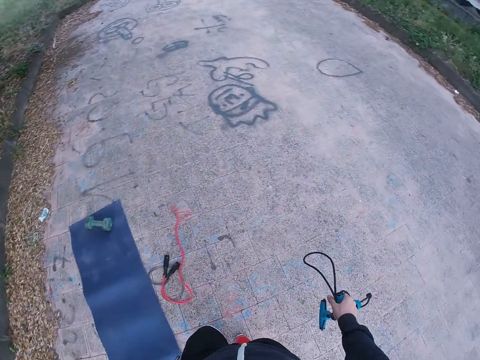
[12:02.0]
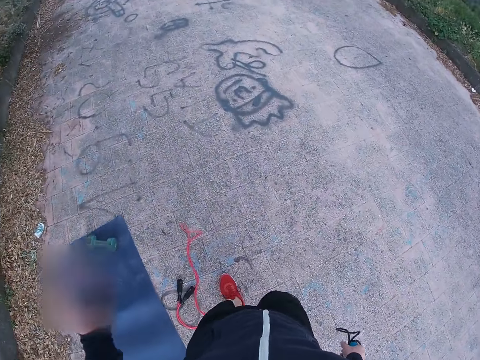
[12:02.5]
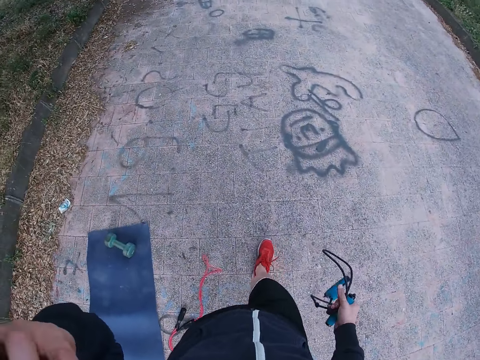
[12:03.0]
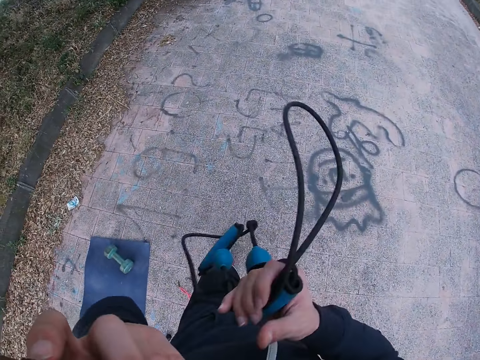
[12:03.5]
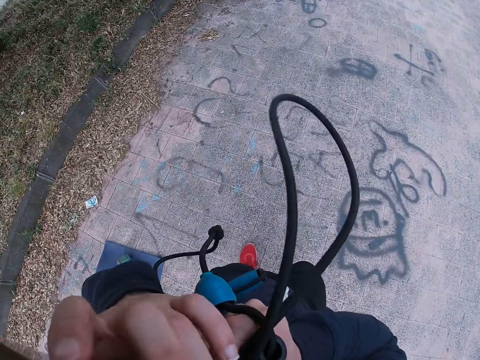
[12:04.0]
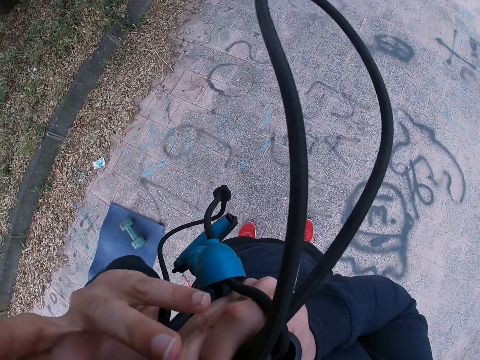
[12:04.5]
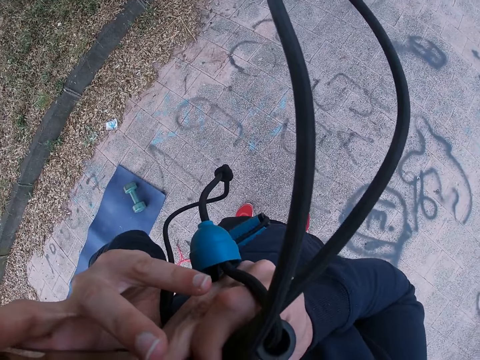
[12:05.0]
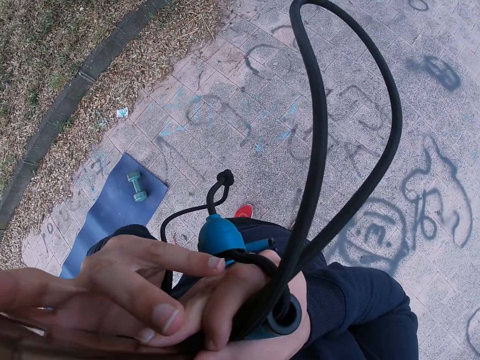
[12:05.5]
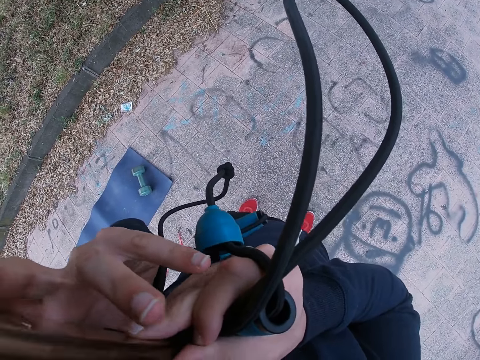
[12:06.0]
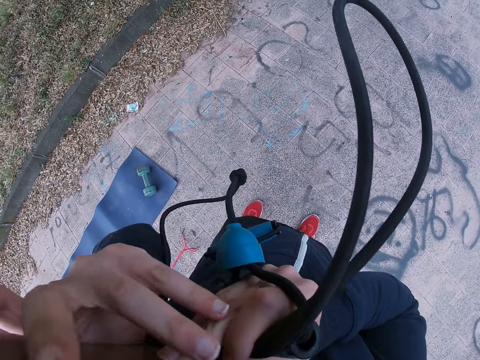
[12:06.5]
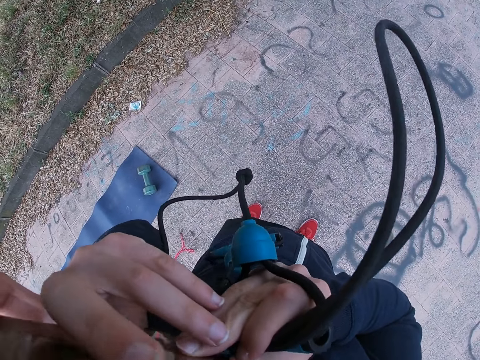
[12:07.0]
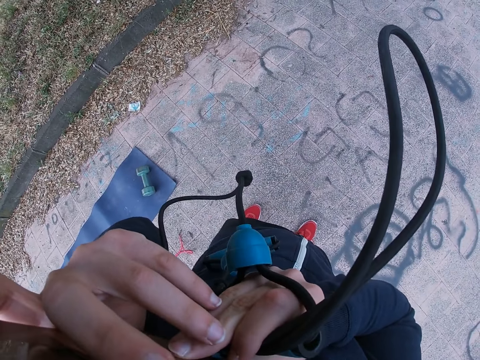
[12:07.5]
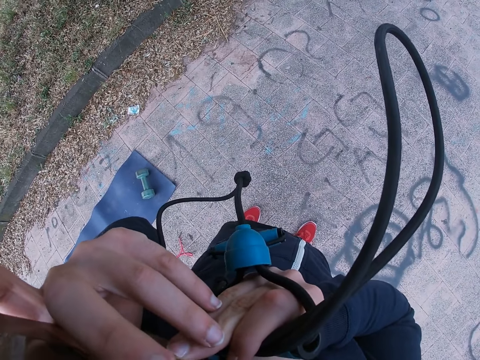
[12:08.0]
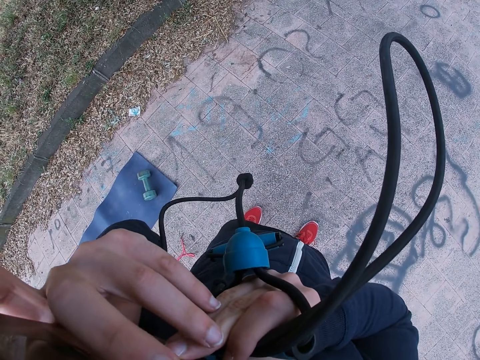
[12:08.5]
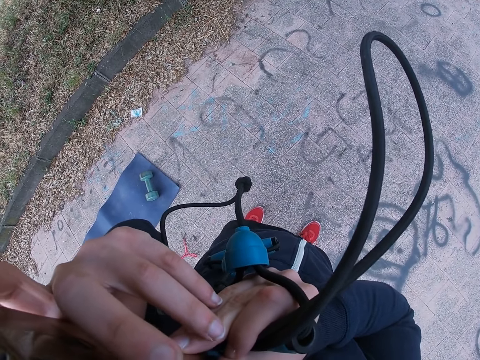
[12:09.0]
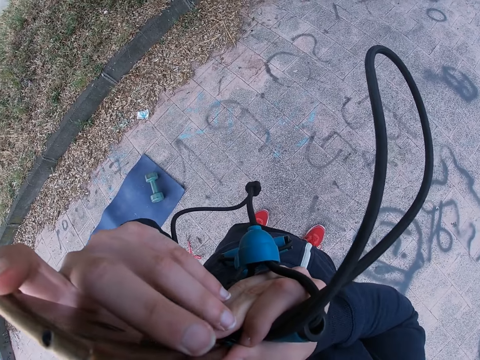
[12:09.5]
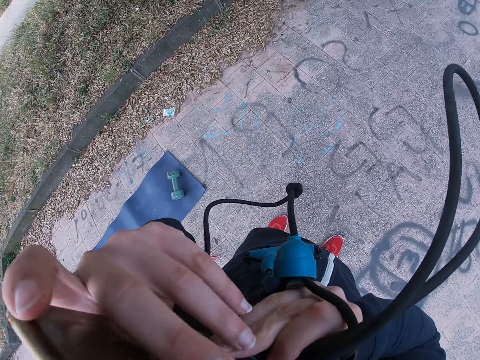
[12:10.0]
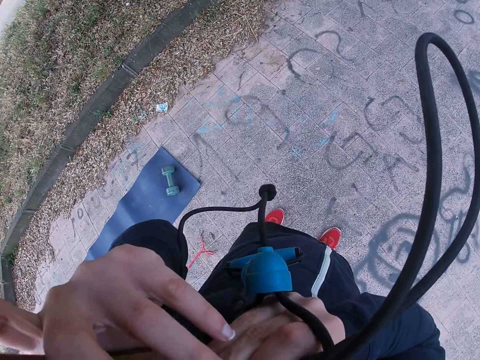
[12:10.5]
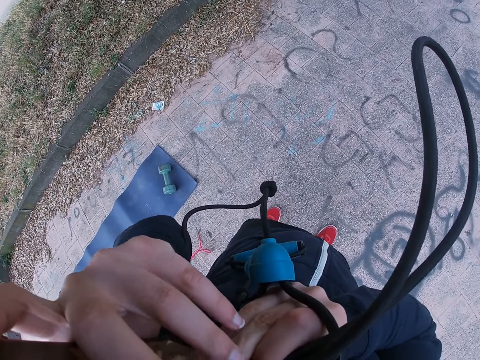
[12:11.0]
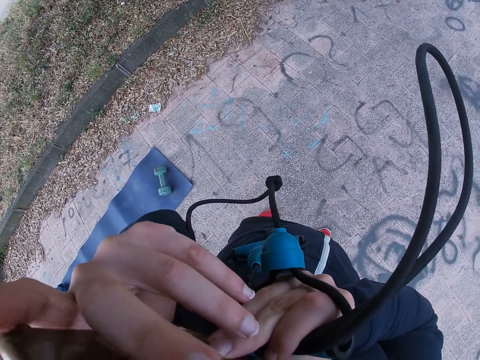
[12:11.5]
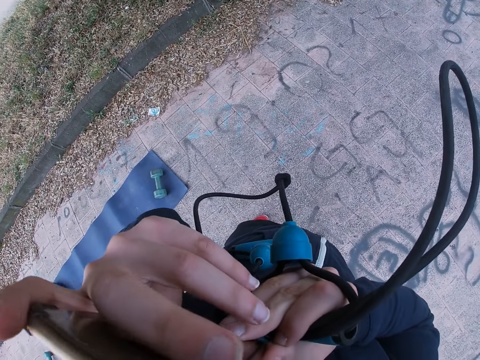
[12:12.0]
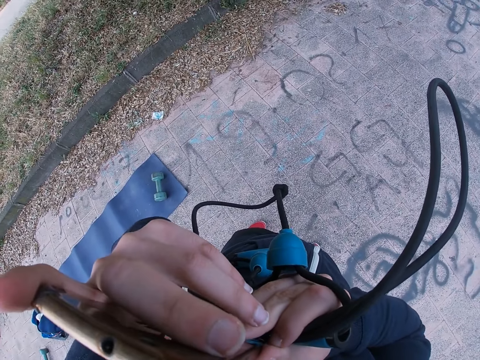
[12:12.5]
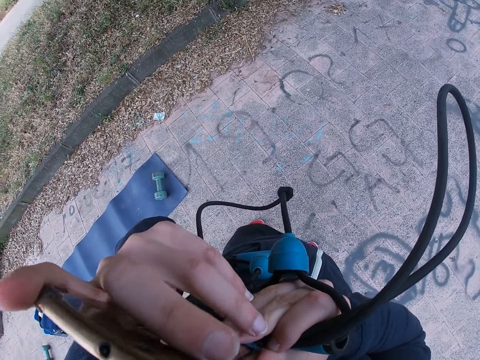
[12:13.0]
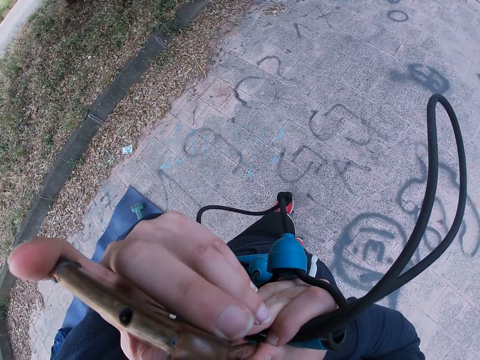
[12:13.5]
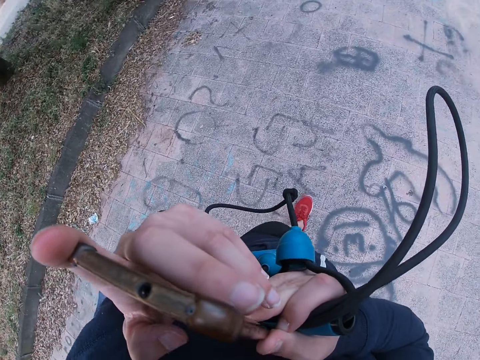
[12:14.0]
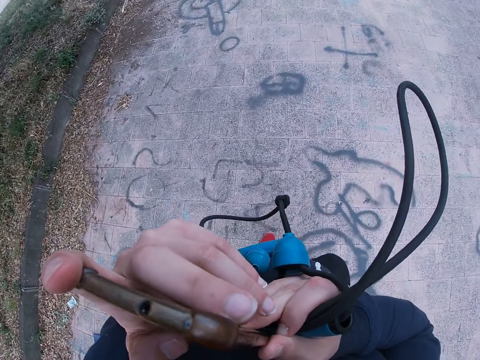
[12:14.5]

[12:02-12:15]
The camera wearer walks on the pavement. They press the phone.

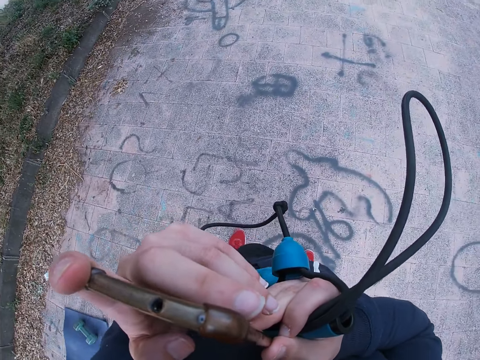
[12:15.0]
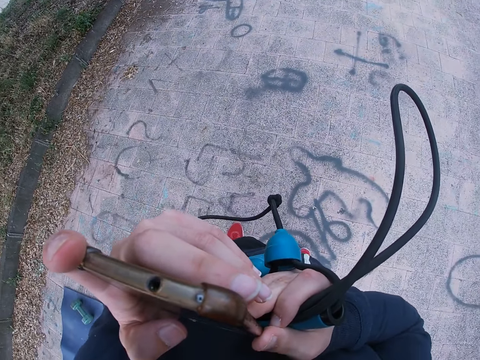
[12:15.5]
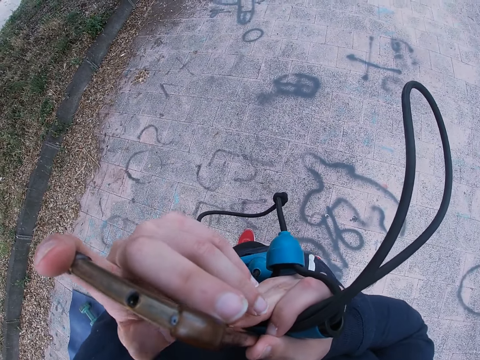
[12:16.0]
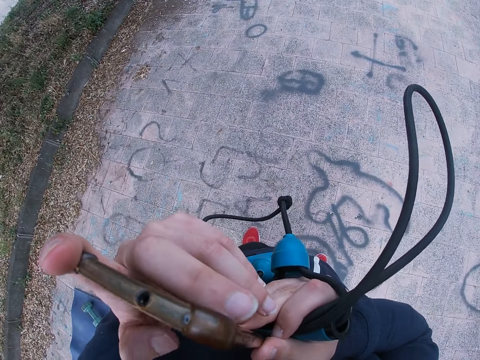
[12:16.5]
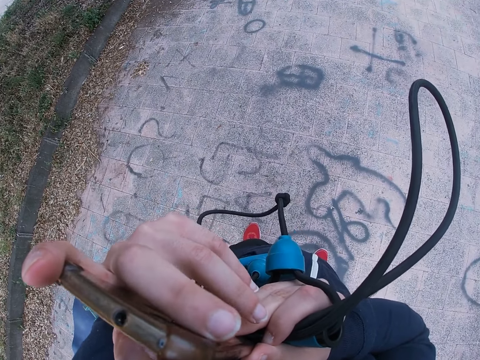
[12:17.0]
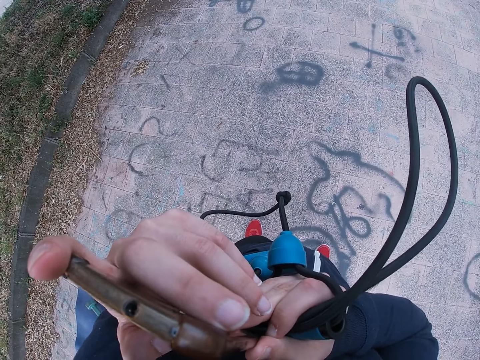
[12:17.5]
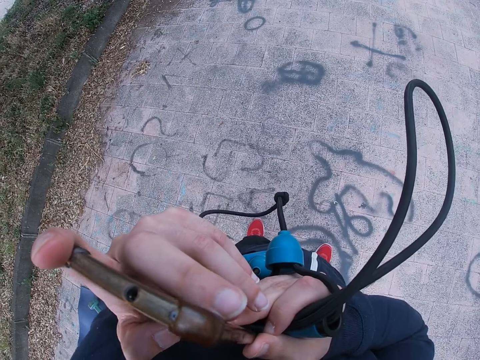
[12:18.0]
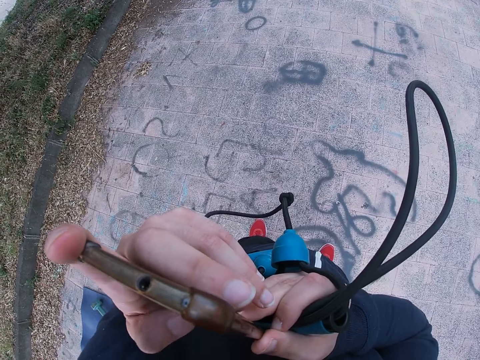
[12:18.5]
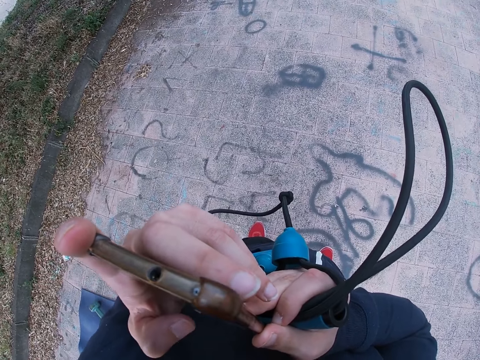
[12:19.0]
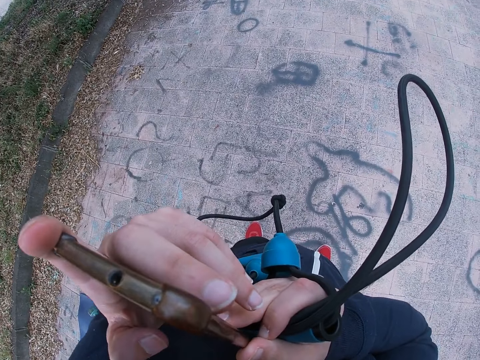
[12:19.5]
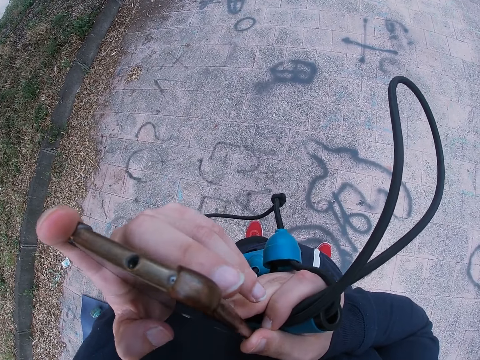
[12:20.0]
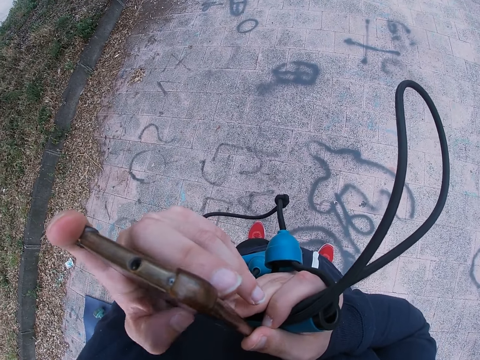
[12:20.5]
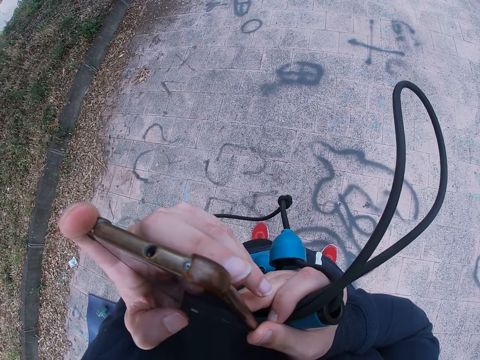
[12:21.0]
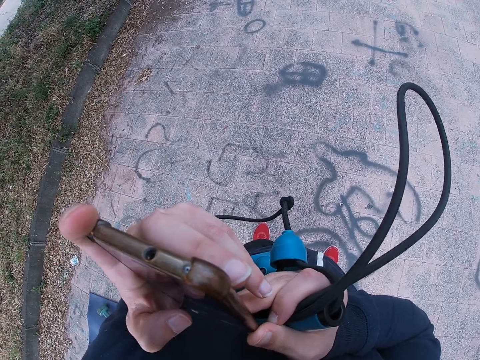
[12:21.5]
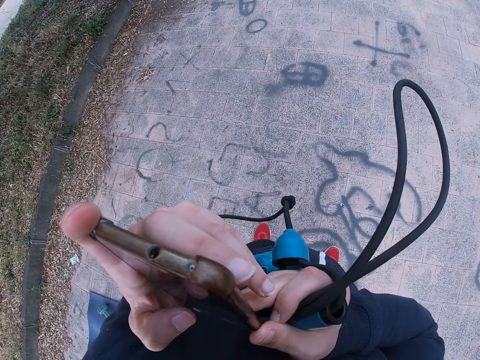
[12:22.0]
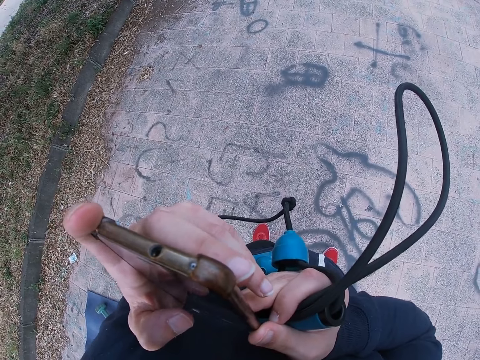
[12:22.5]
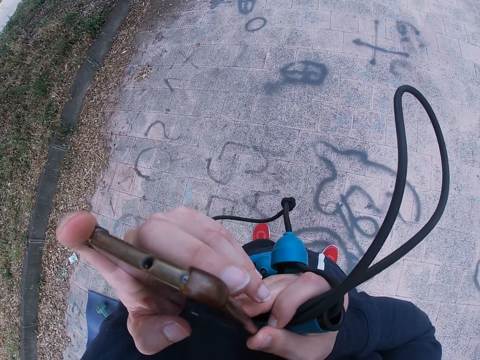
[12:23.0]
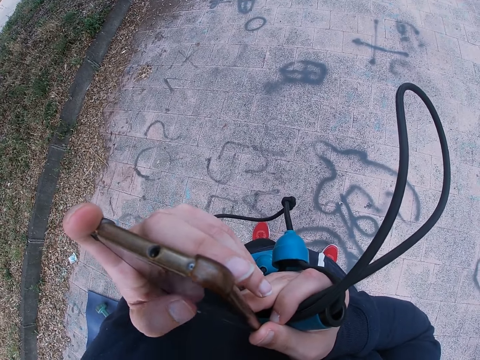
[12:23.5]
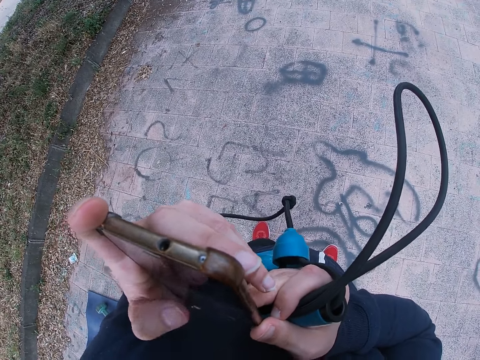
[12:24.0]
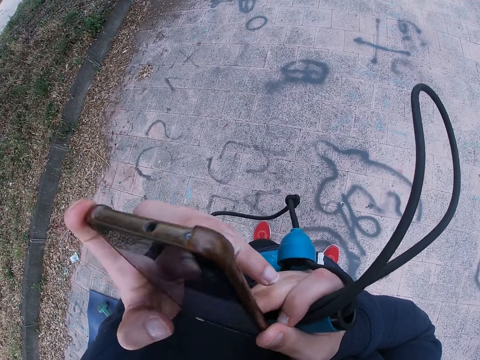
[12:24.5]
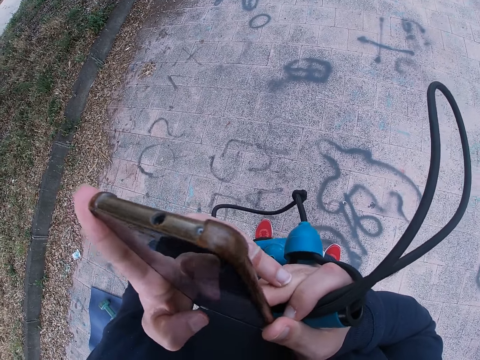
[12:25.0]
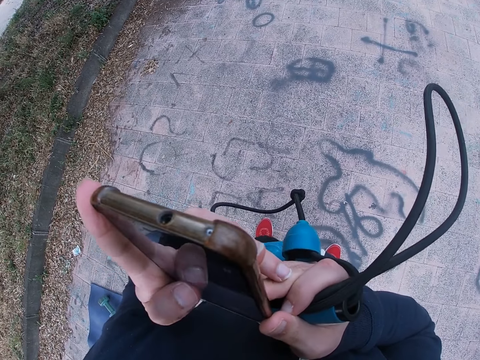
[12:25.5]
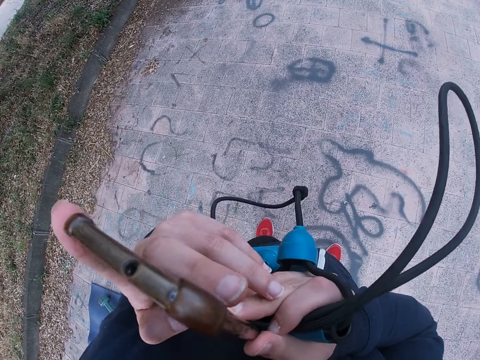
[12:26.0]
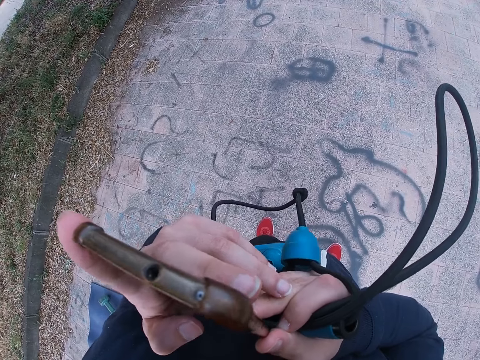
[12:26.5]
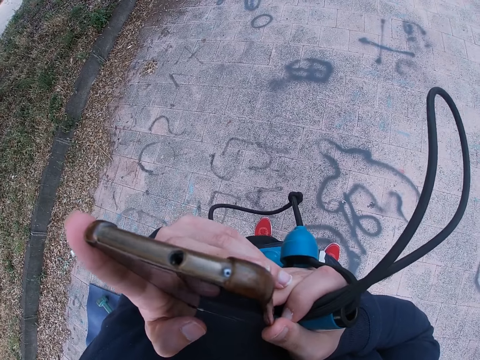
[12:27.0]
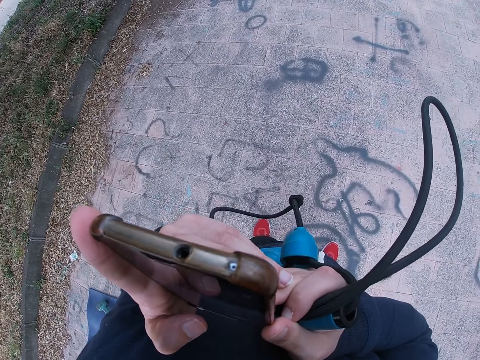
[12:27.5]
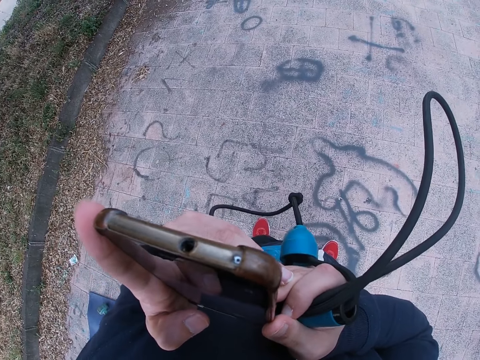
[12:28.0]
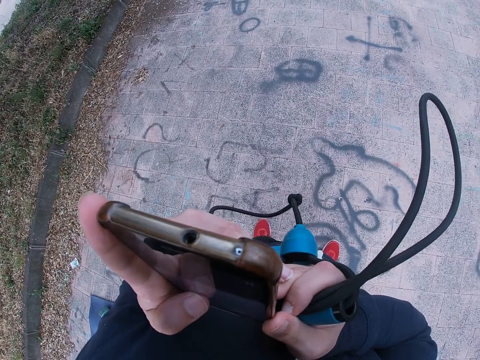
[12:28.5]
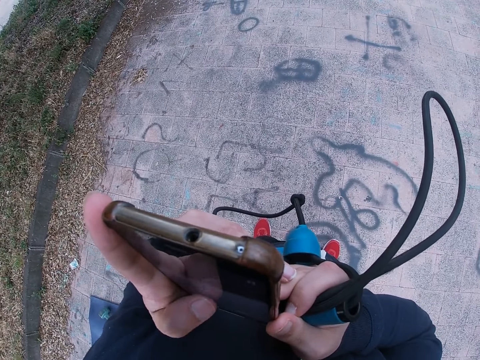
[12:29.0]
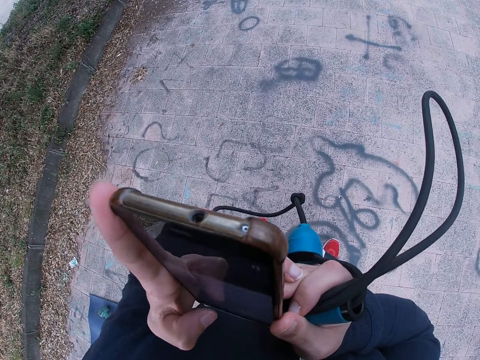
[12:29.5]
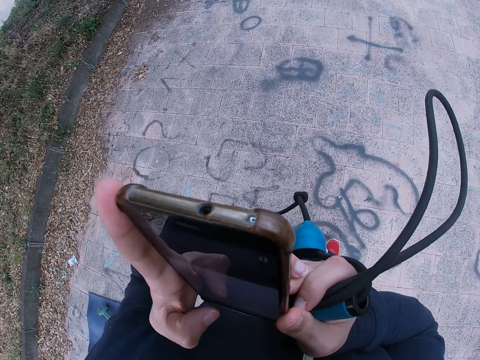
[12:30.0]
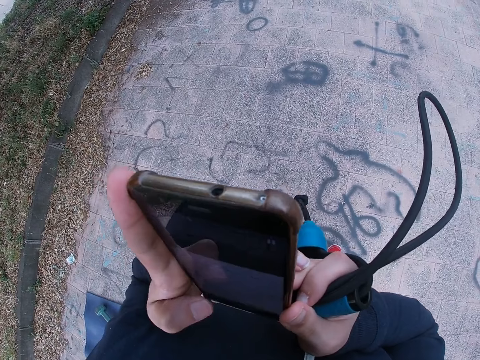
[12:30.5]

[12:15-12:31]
The camera wearer scrolls the phone.
